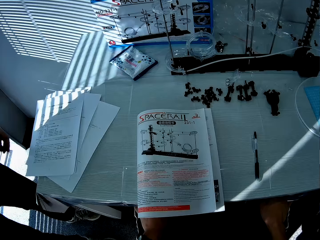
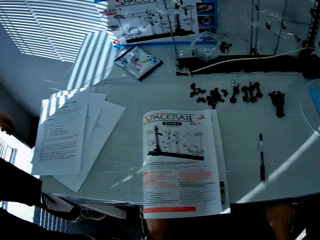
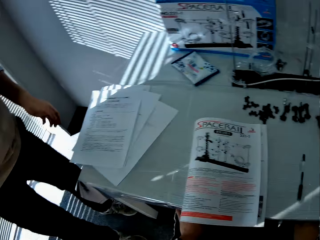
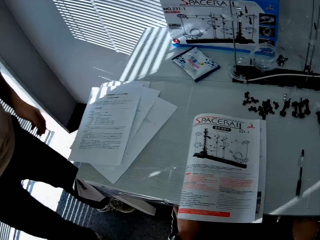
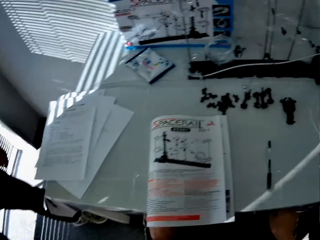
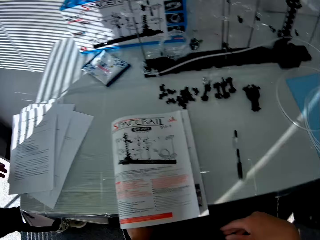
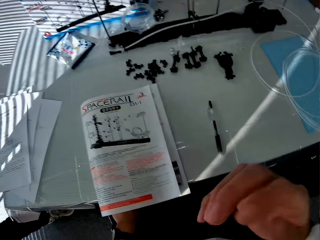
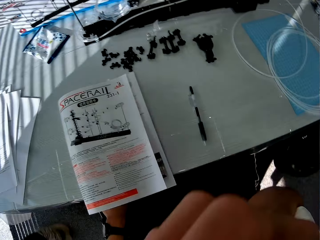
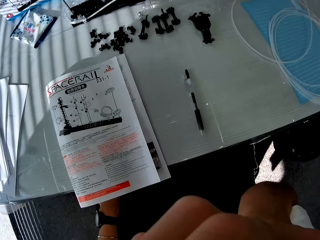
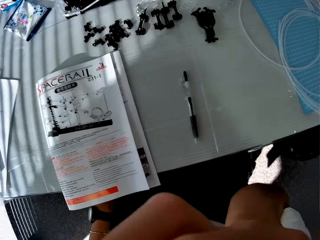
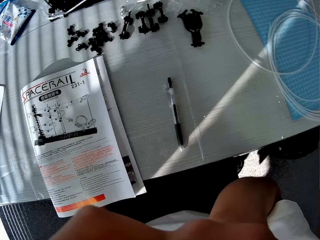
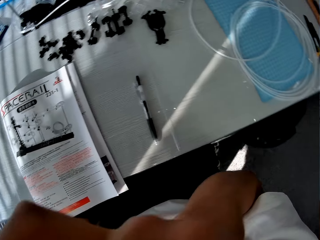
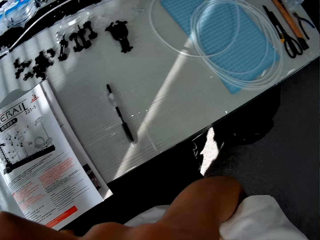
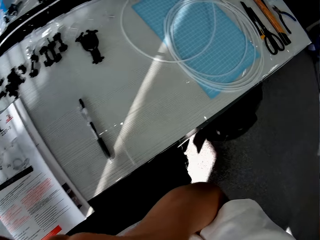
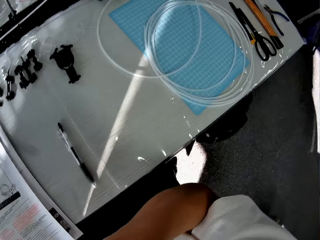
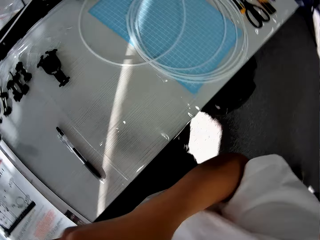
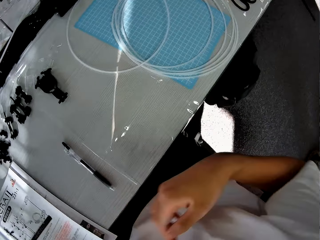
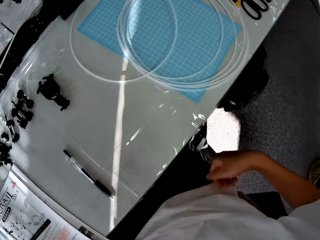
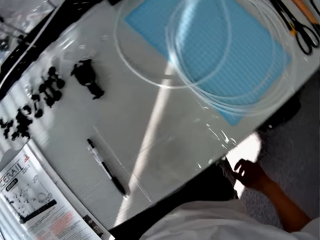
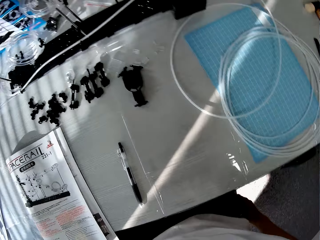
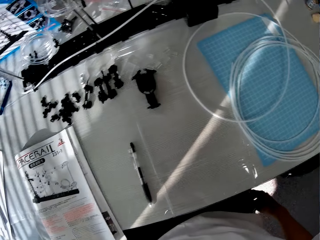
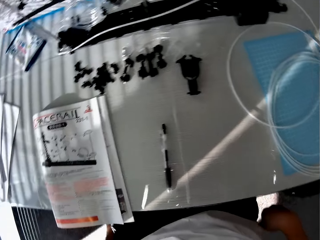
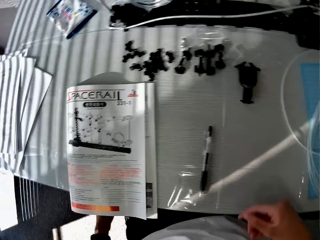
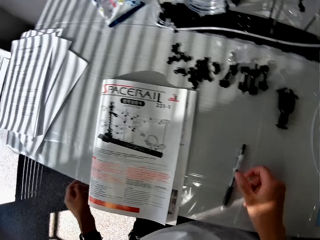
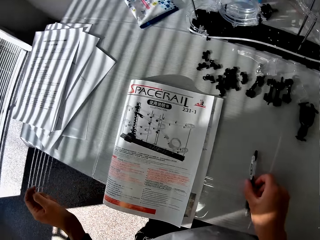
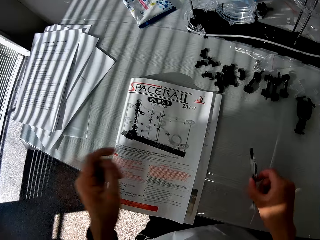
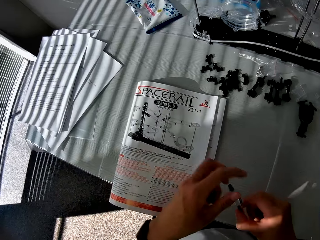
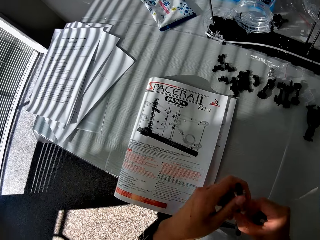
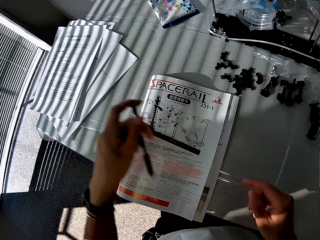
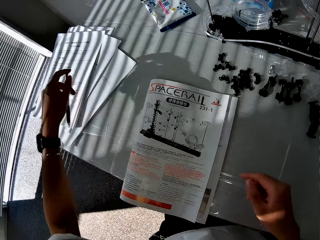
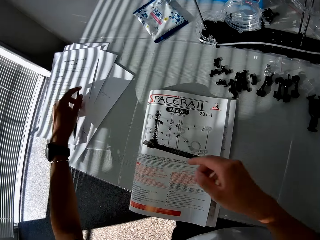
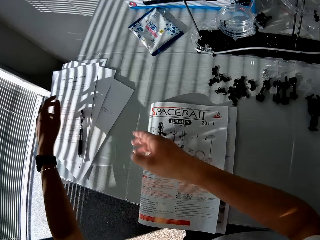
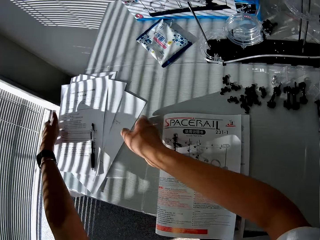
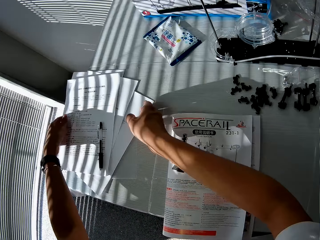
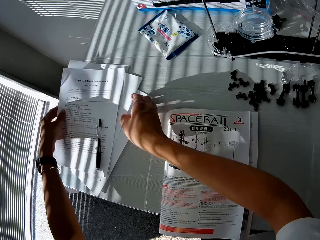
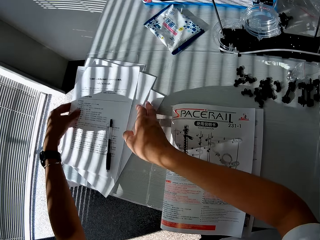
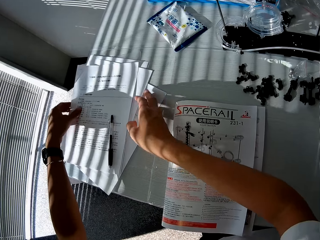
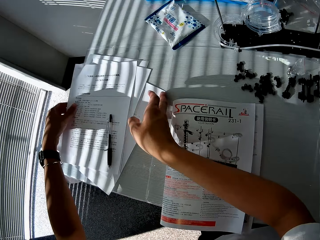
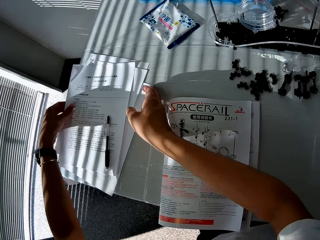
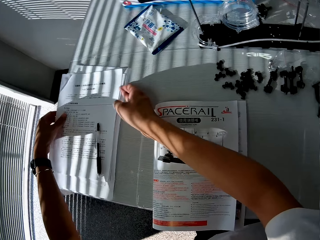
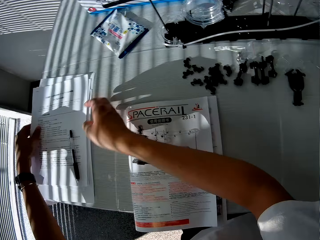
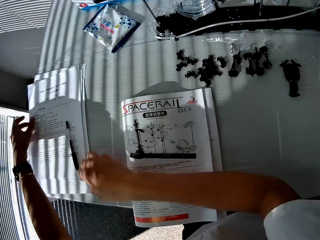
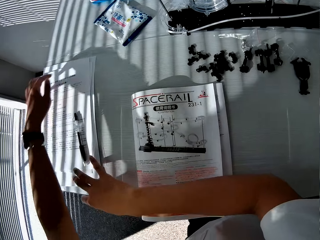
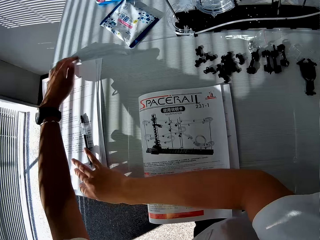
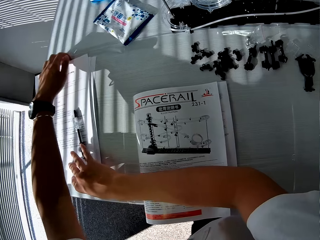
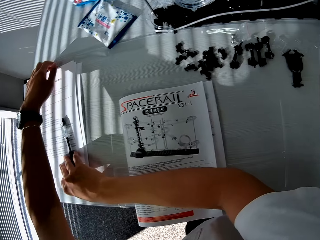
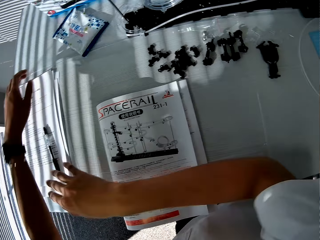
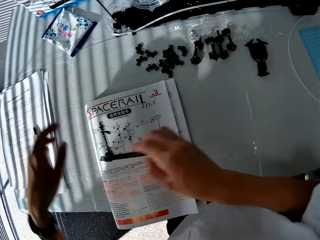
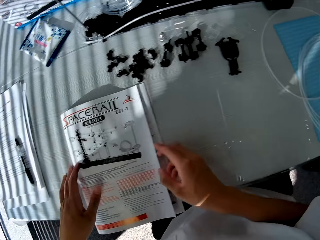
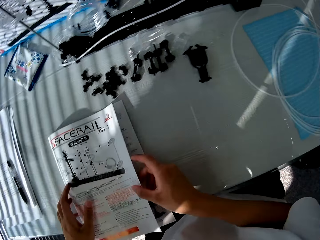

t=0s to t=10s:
The camera wearer sits on a chair. A person stands beside the camera wearer. The camera wearer touches his something. He drops the hand. He picks up a pen from the table. He moves the pen from his right hand to his left hand. He drops the pen on a stack of papers on the table. He arranges the stack of papers on the table.

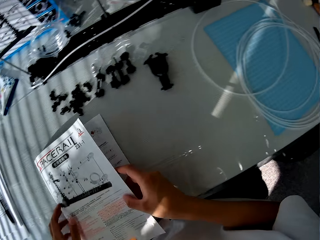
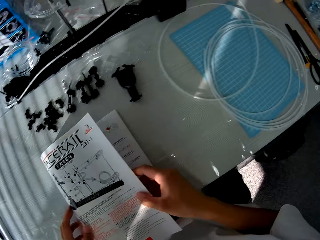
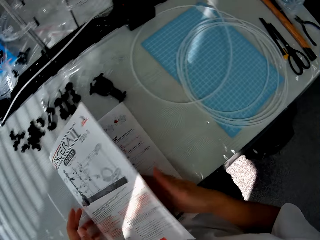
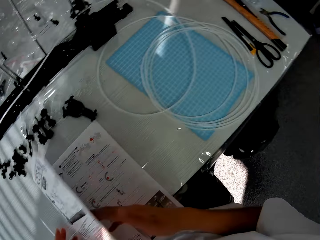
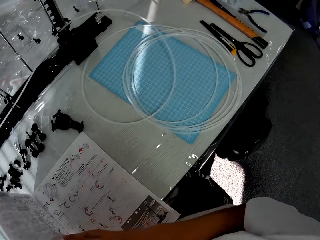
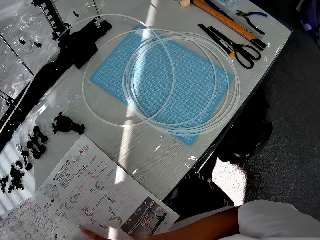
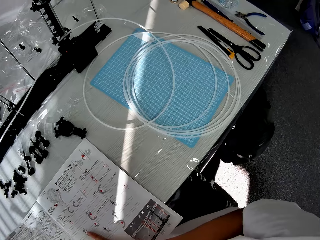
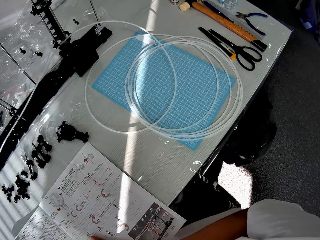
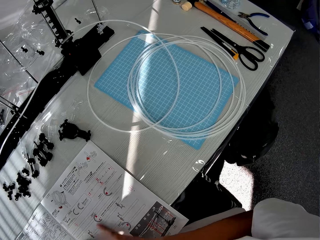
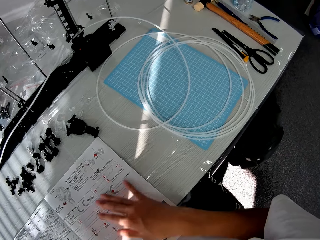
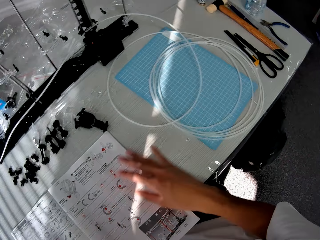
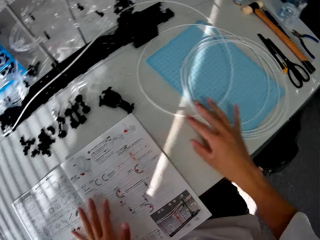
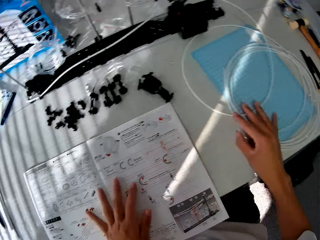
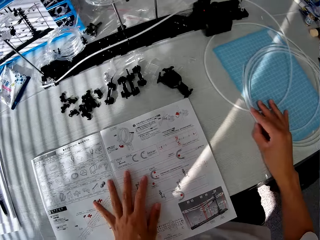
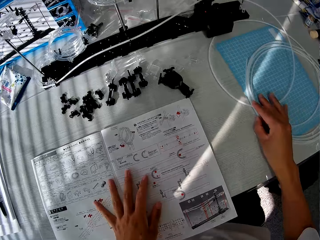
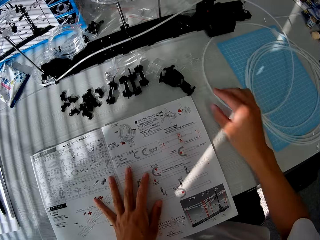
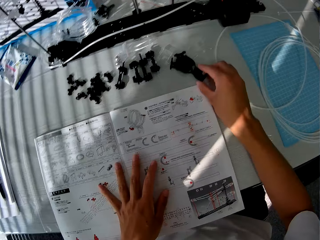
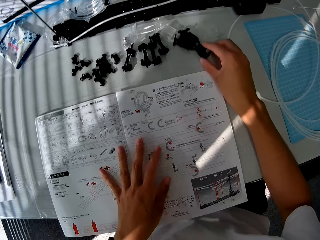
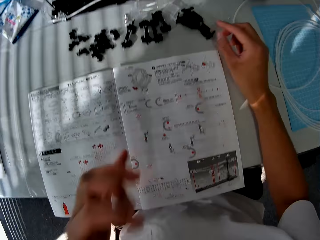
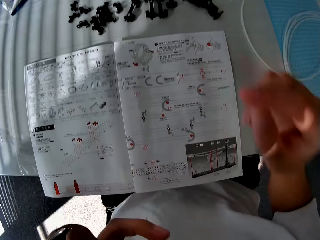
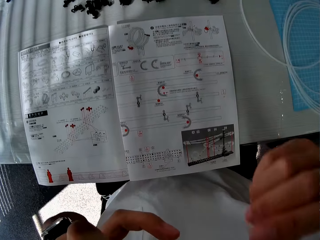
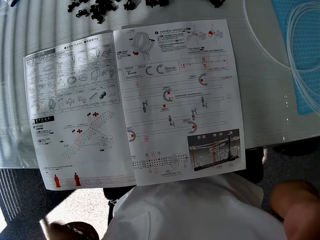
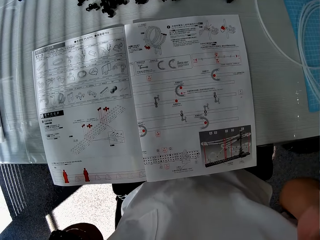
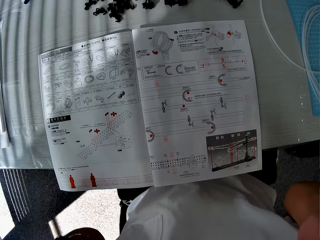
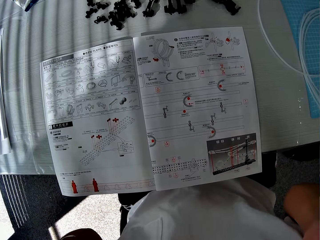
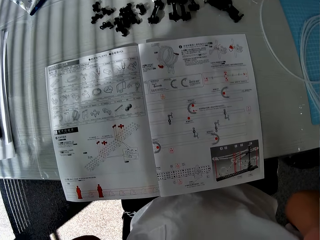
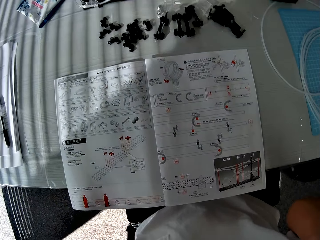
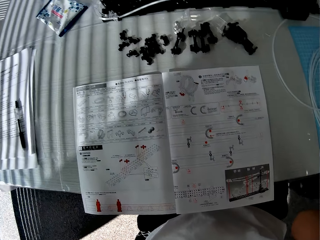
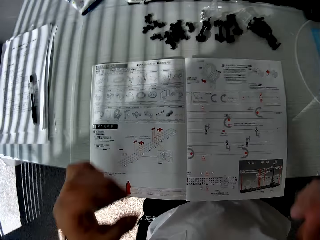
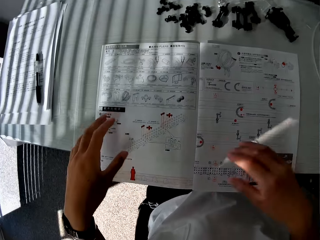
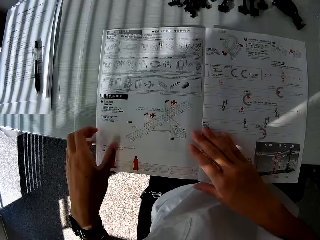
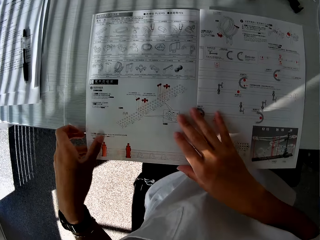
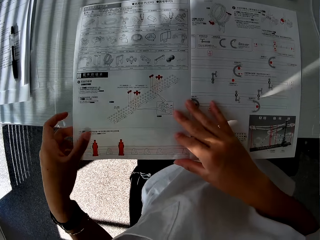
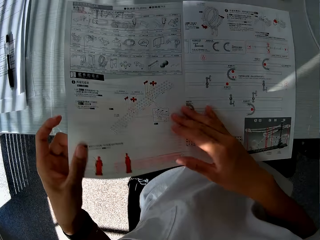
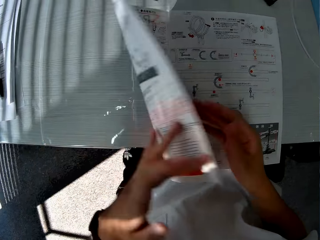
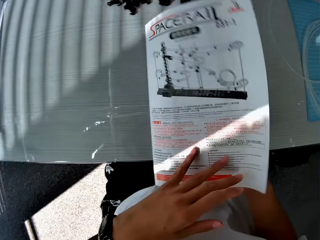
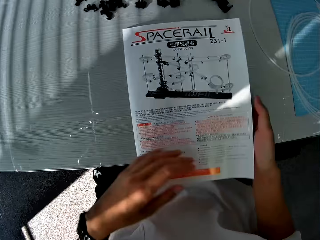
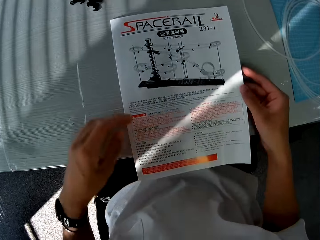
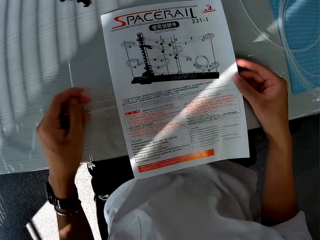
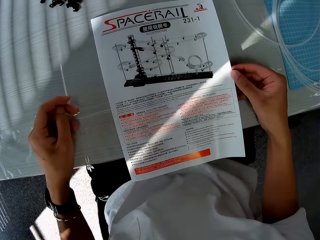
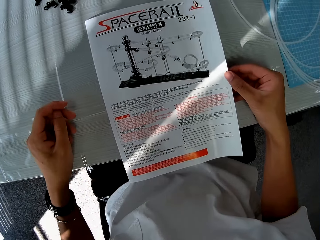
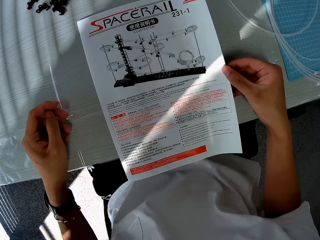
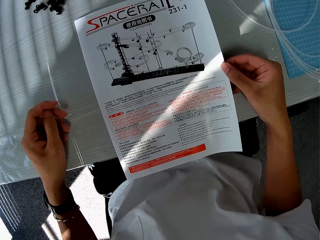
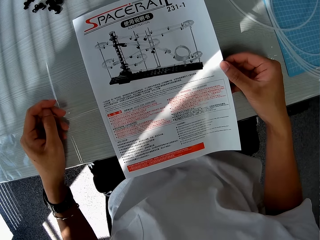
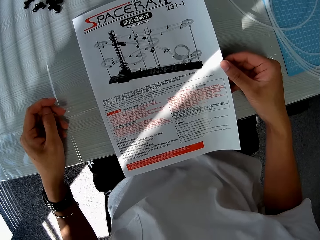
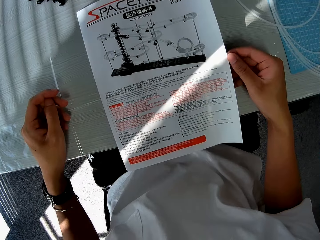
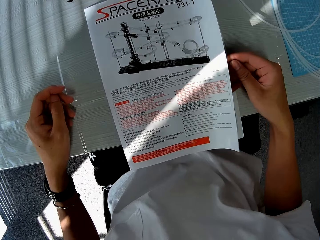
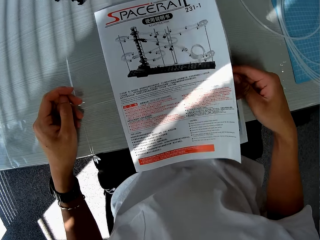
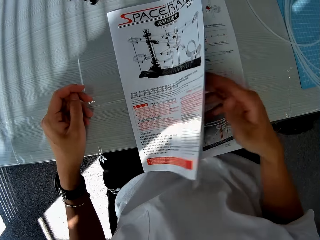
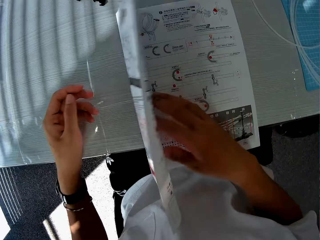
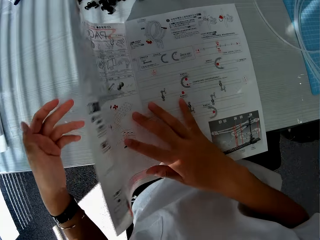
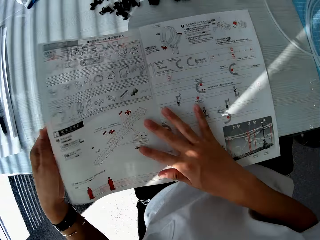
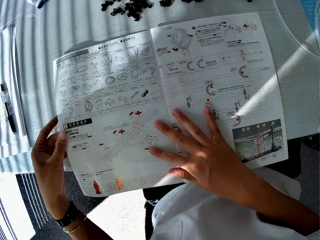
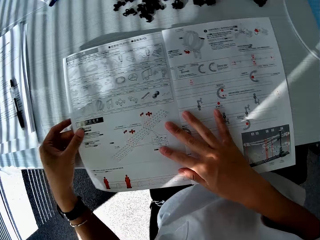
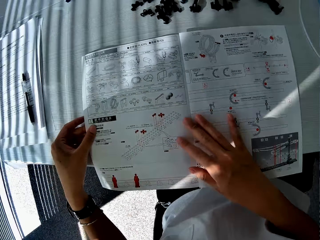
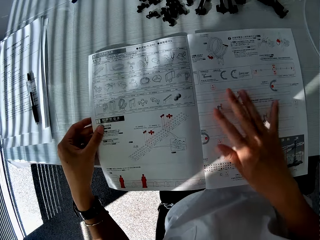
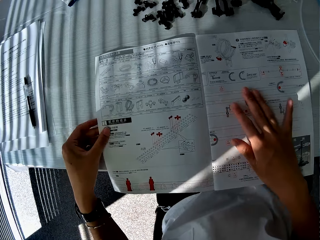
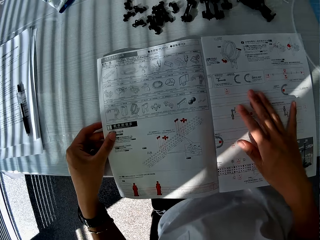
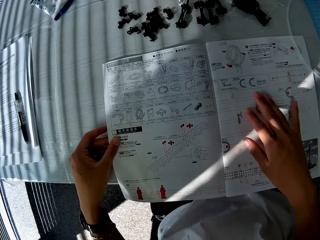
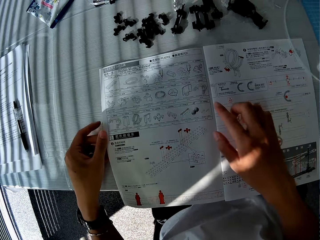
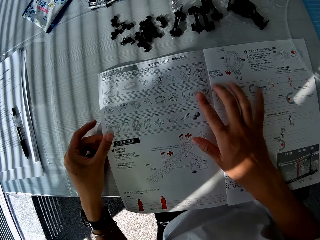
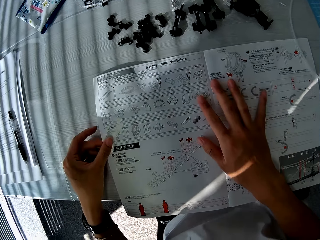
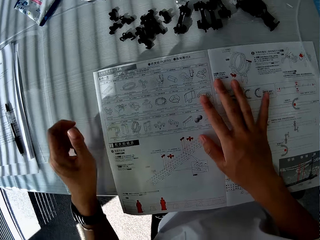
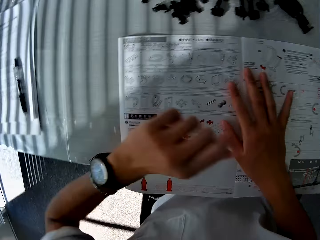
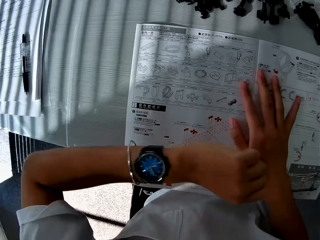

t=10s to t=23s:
The camera wearer moves a manual or booklet on the table. He picks up the booklet on the desk. He opens the manual. He moves pieces of a mechanical model on the table. He adjusts the camera. He holds his glasses on the face. He closes the manual. He looks at the front of the manual. He opens the manual. He moves the manual on the table.
